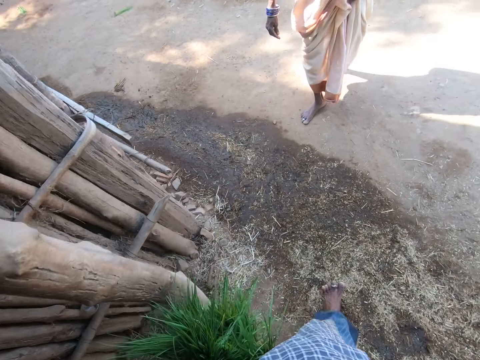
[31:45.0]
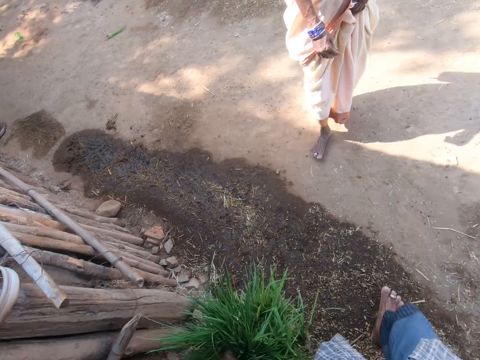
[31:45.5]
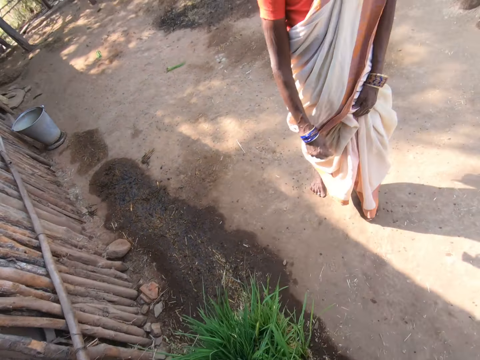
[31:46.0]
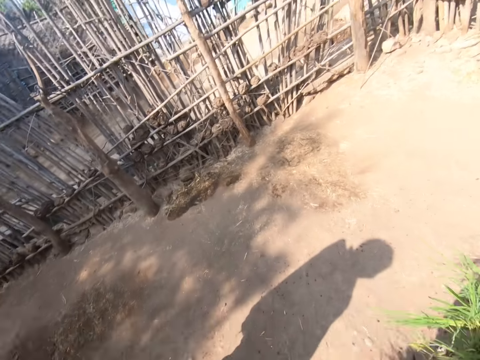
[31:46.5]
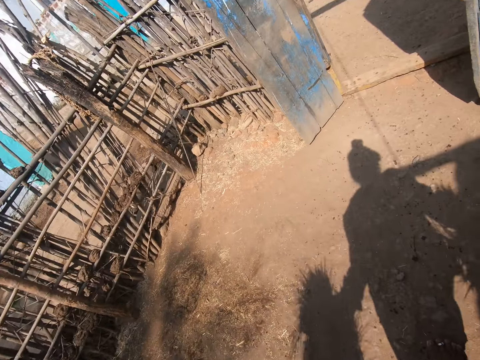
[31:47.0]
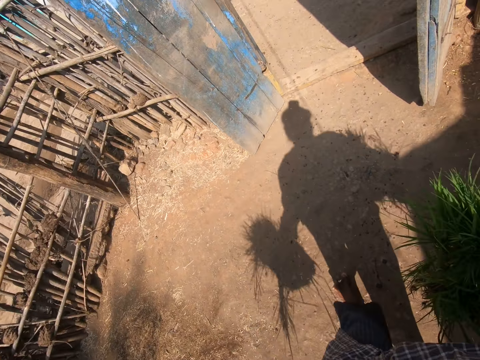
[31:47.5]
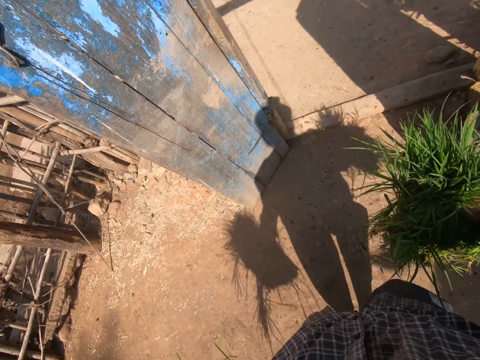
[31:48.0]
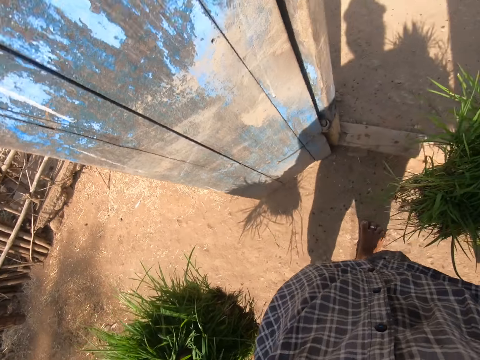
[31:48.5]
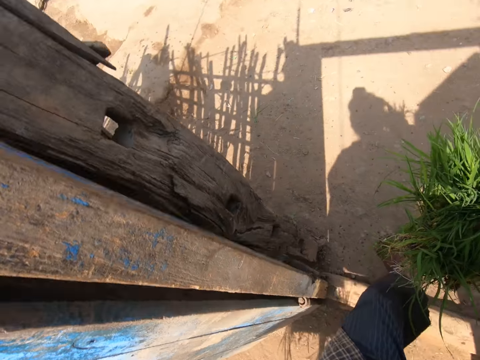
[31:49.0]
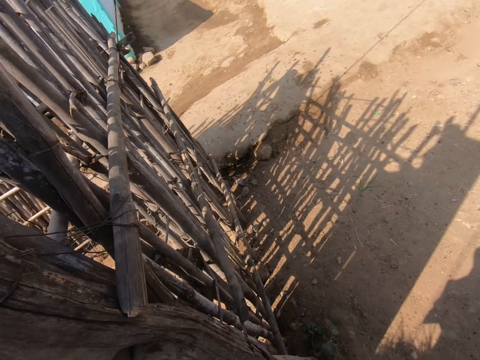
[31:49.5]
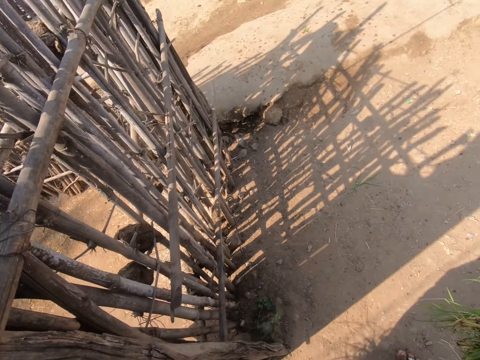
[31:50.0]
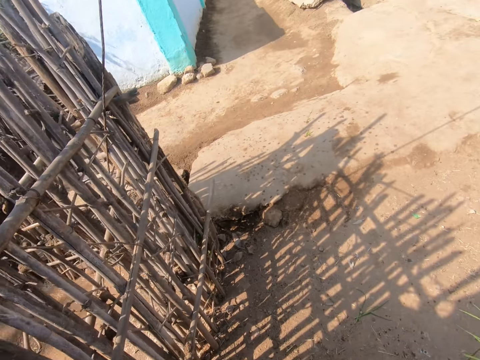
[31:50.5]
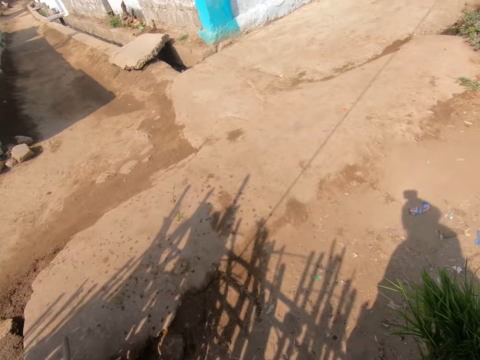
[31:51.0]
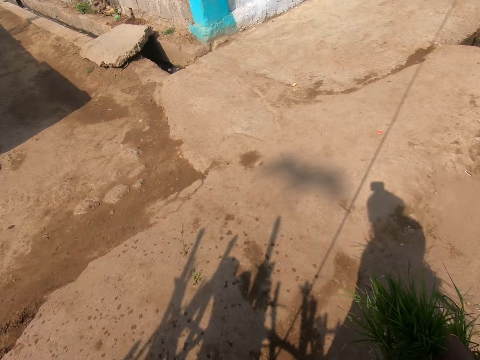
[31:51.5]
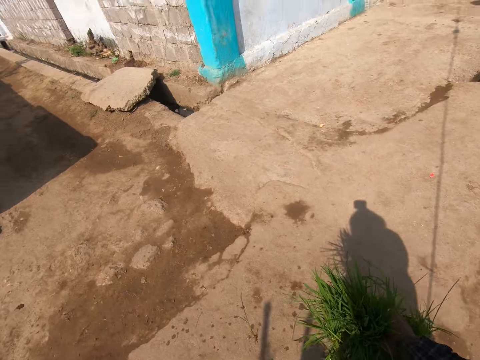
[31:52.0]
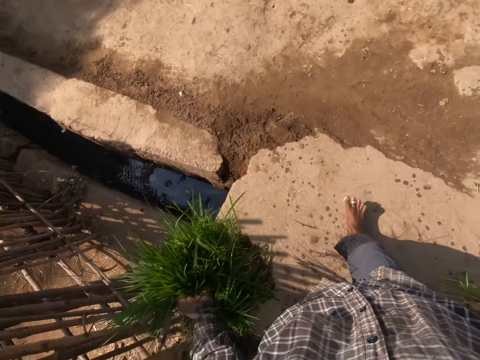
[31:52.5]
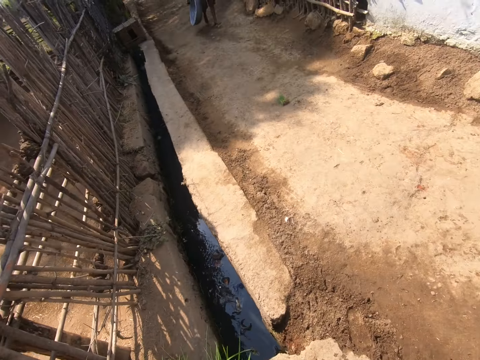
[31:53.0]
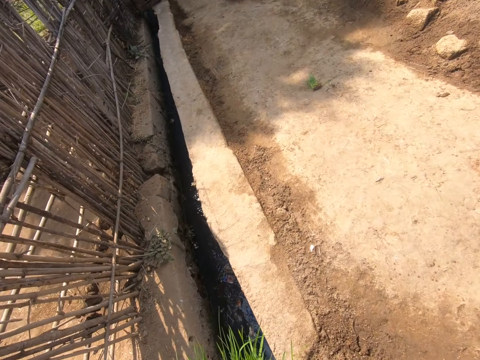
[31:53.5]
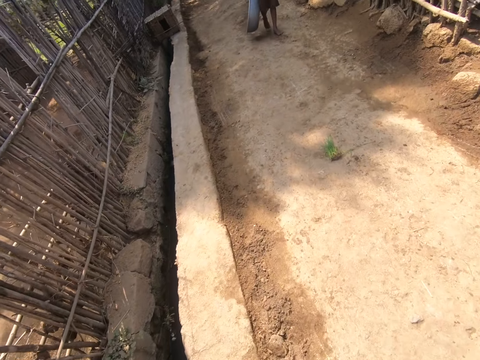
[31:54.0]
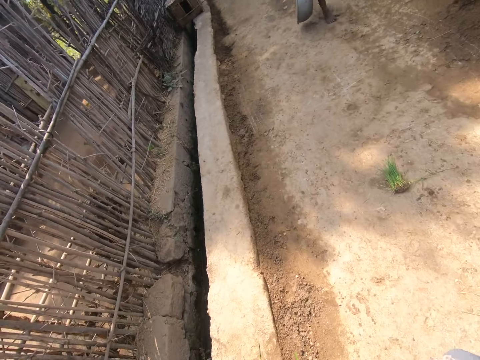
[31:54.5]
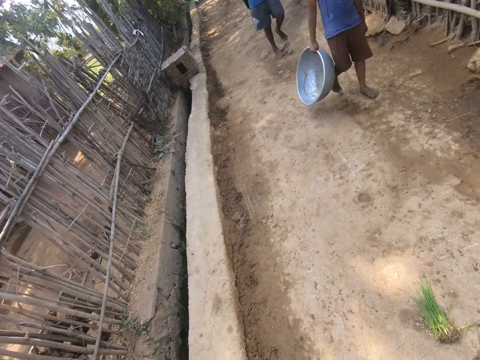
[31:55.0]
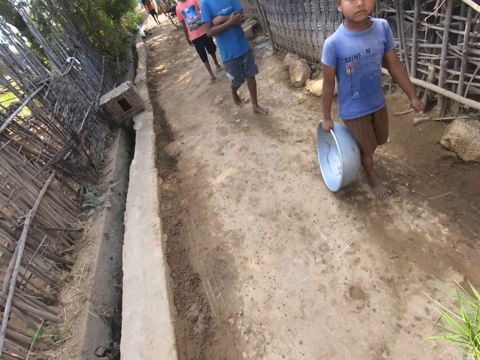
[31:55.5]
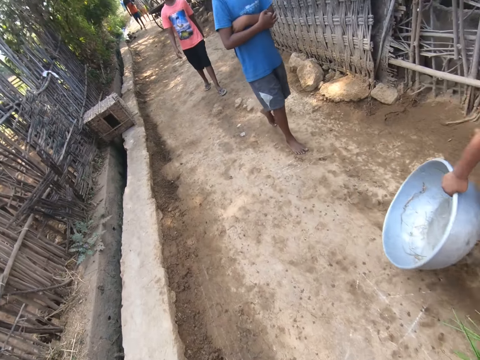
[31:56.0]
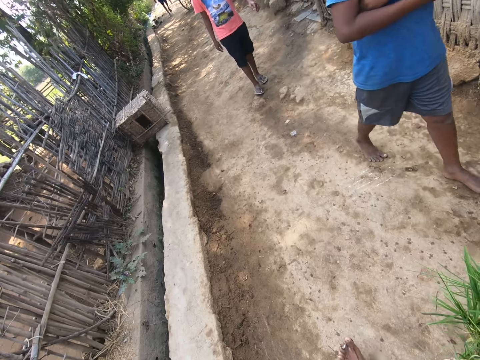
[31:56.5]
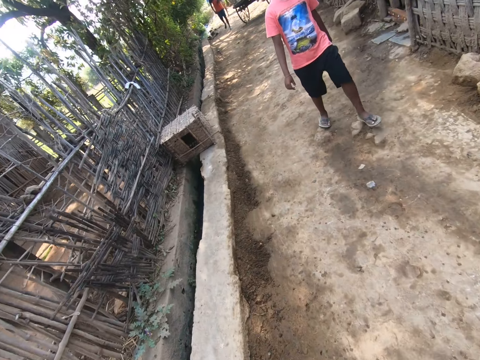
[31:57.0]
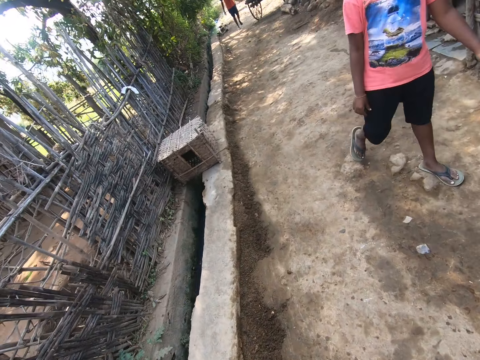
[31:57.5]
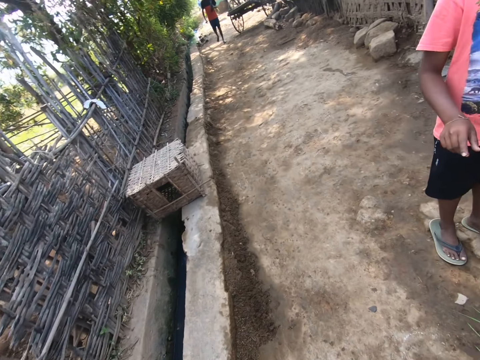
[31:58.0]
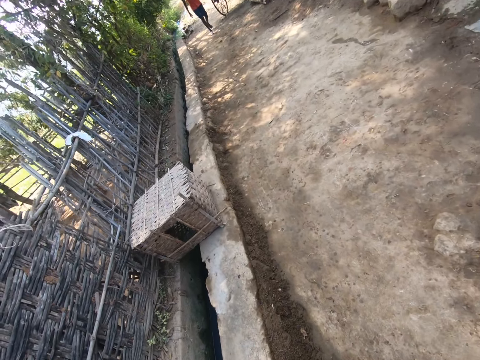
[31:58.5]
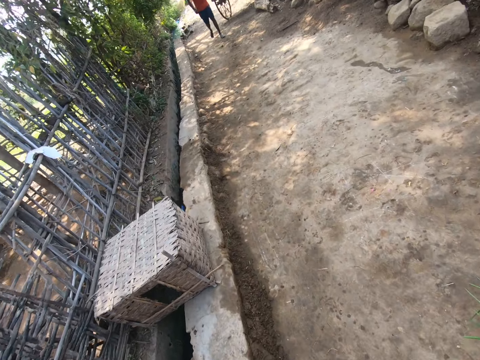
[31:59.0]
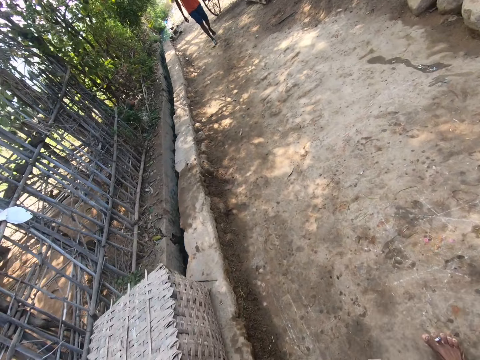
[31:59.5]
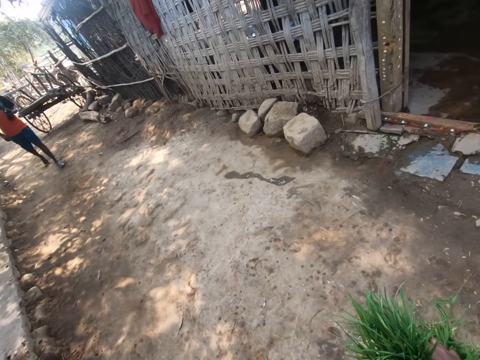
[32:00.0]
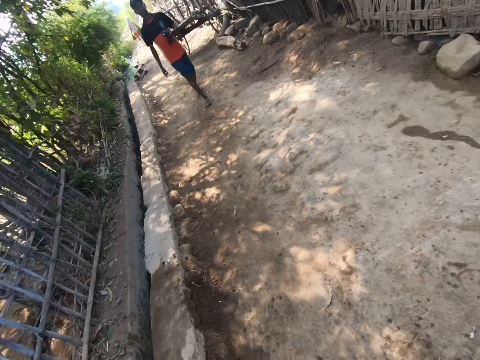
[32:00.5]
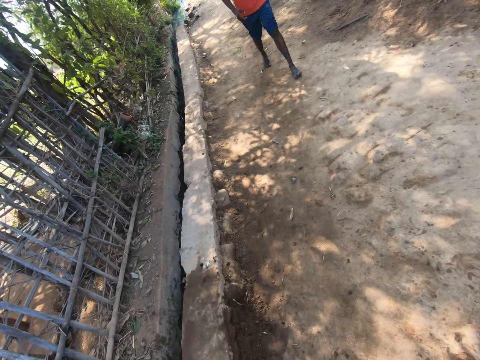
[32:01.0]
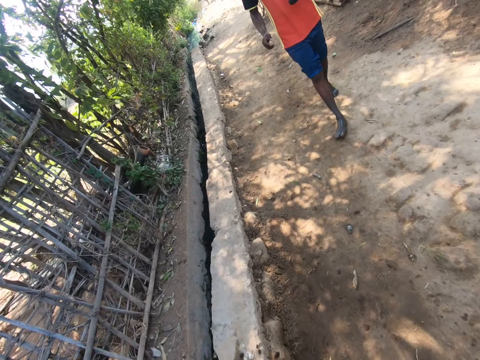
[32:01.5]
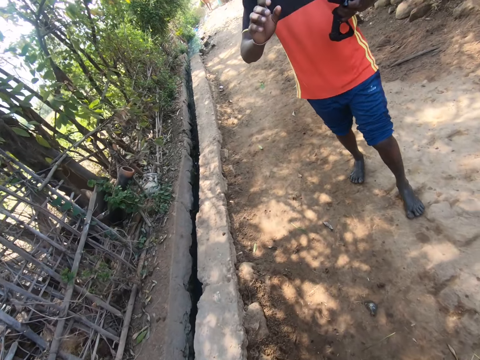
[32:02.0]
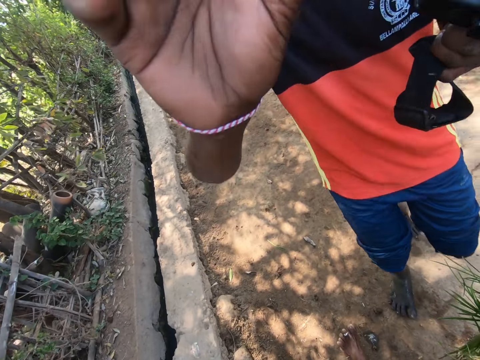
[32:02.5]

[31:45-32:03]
A boy talks to the camera wearer.
